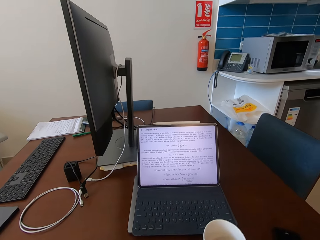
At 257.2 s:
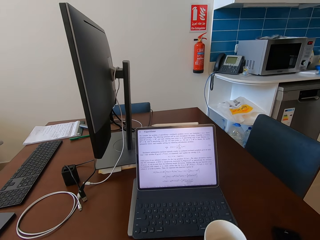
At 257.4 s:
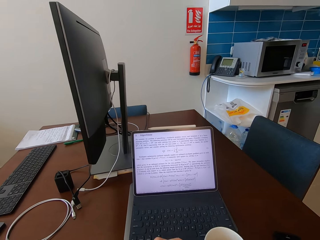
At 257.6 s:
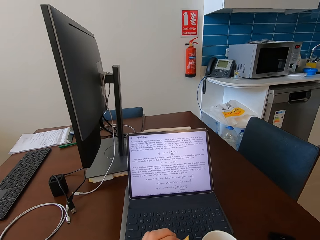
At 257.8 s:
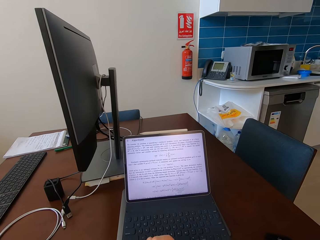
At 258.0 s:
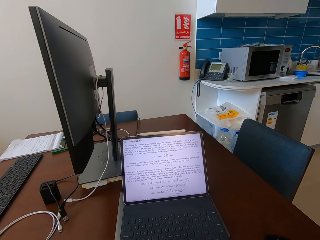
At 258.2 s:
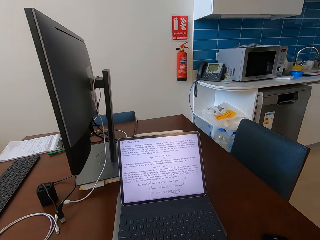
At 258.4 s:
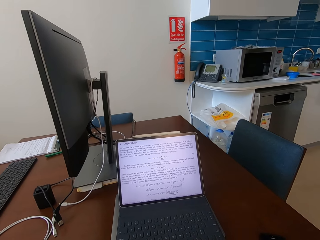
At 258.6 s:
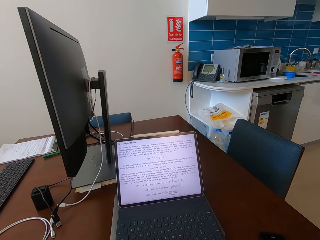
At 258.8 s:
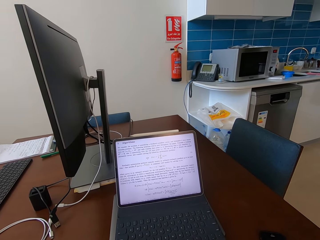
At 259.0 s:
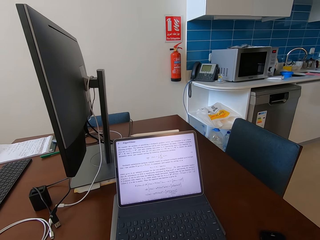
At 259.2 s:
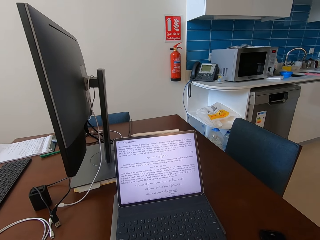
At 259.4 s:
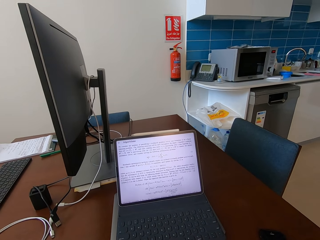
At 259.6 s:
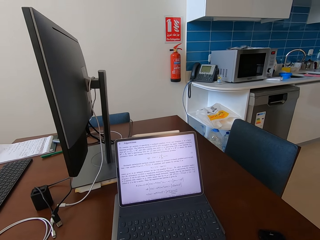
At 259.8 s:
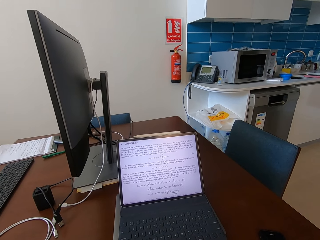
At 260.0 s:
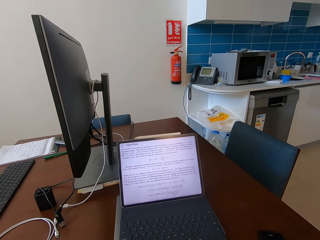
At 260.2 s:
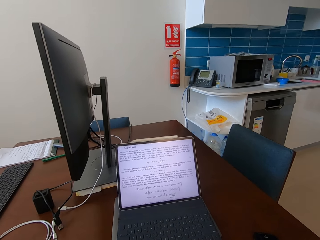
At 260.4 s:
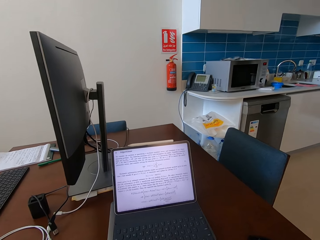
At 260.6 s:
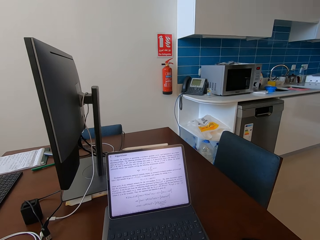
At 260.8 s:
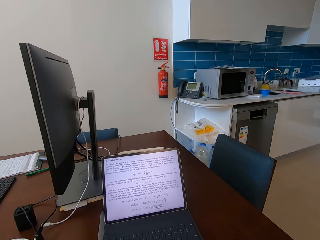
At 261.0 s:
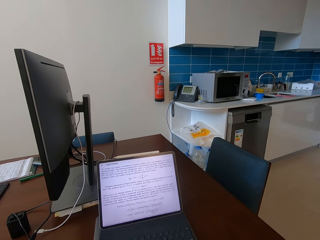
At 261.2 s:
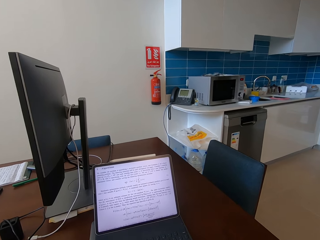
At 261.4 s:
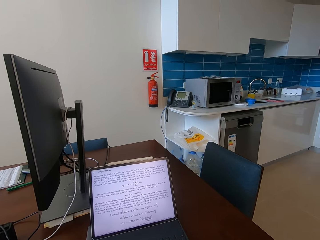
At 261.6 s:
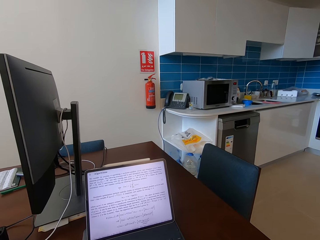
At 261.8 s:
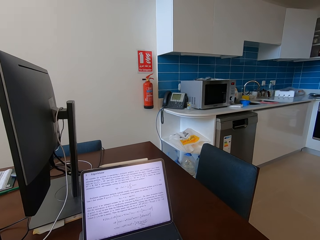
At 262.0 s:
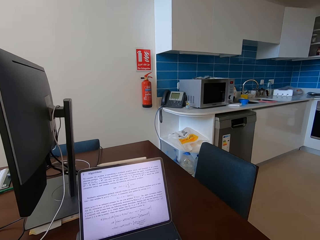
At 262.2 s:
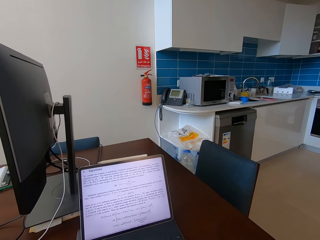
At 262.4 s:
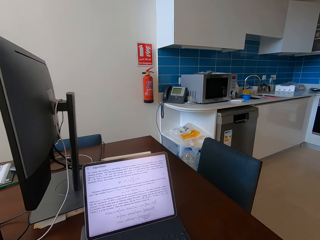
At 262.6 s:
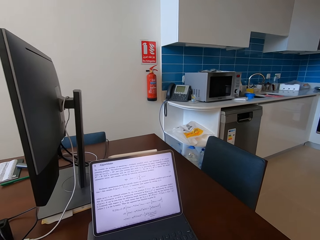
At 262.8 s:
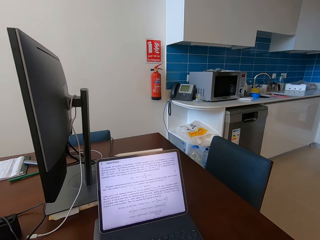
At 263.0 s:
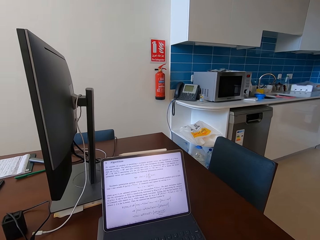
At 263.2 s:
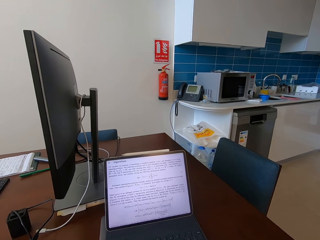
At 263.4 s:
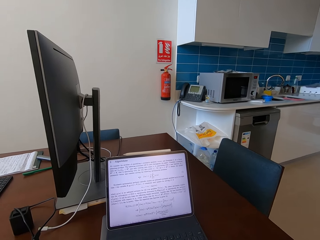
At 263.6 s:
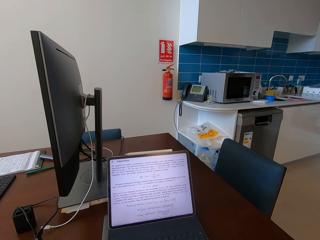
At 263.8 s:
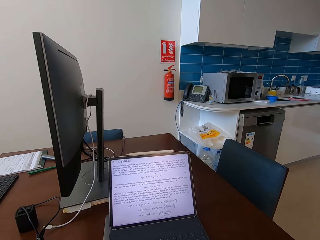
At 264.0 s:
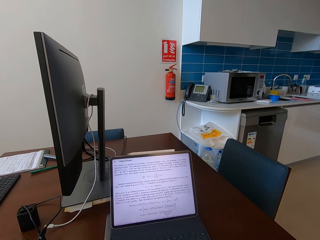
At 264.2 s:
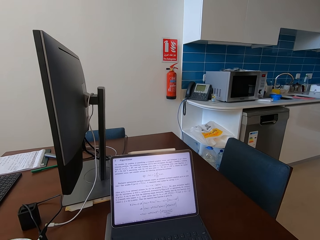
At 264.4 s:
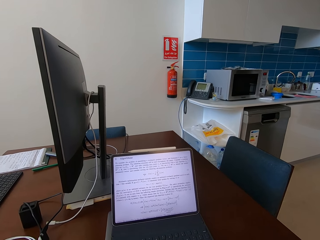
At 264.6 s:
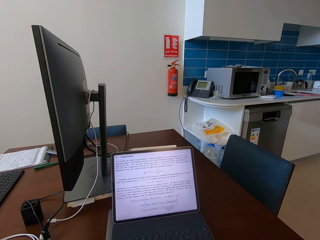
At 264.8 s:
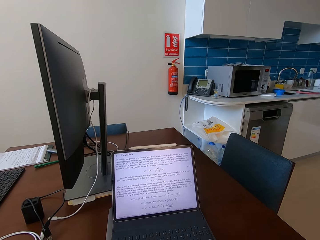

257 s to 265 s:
The camera wearer looks at the laptop.

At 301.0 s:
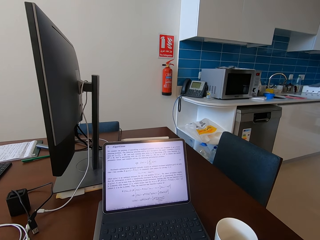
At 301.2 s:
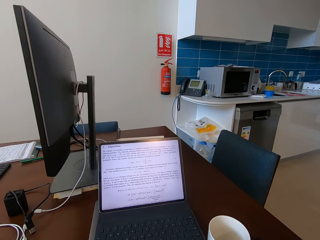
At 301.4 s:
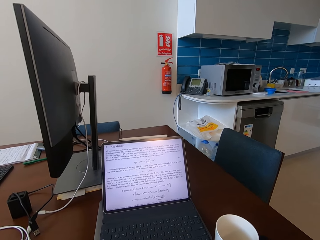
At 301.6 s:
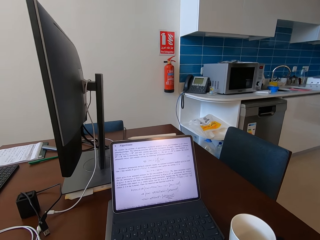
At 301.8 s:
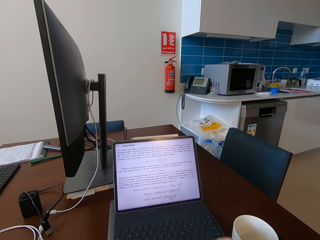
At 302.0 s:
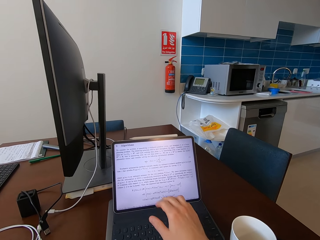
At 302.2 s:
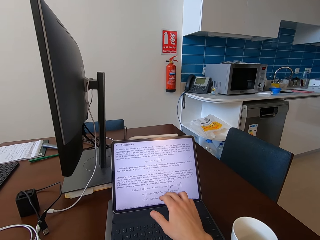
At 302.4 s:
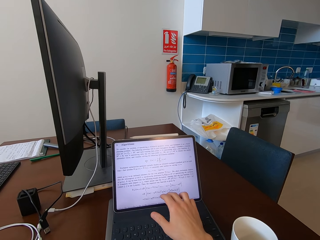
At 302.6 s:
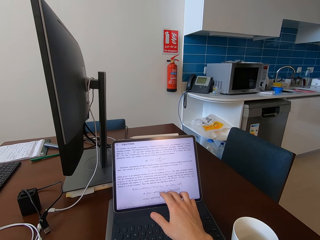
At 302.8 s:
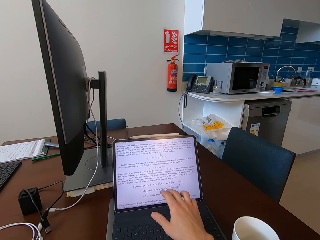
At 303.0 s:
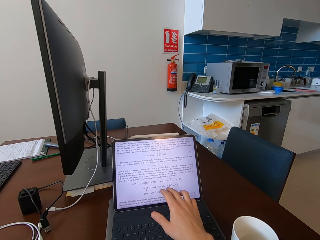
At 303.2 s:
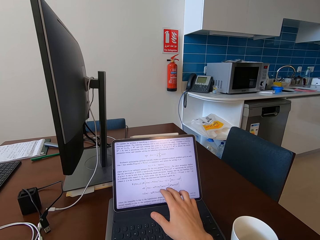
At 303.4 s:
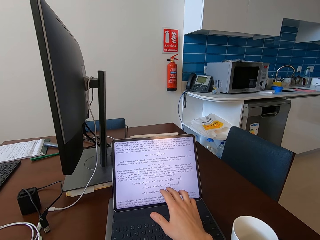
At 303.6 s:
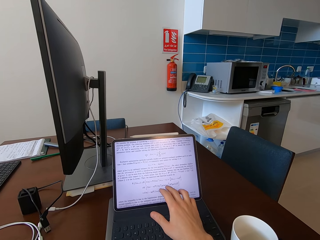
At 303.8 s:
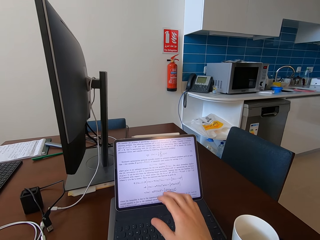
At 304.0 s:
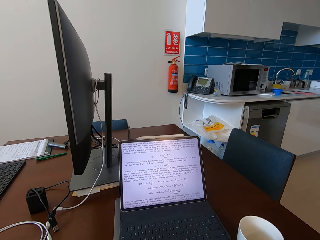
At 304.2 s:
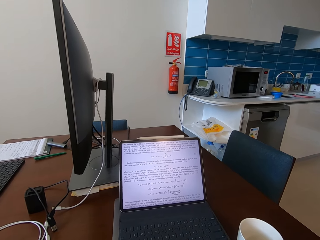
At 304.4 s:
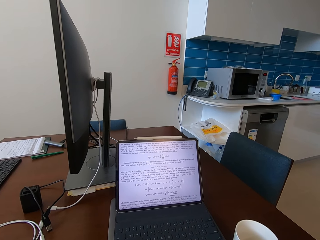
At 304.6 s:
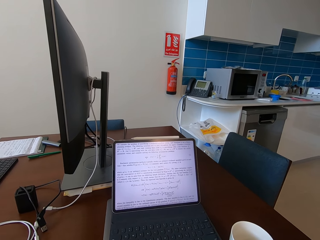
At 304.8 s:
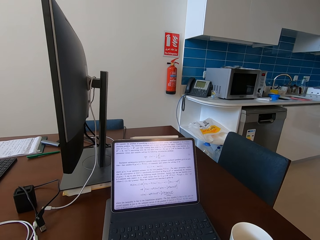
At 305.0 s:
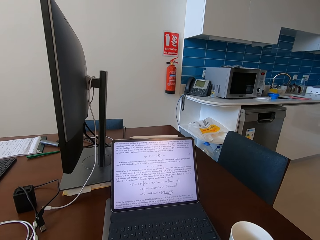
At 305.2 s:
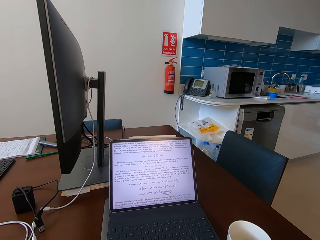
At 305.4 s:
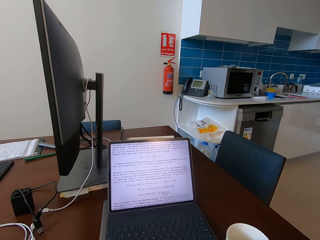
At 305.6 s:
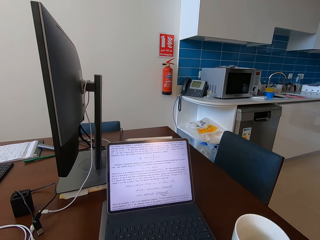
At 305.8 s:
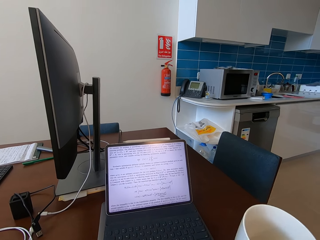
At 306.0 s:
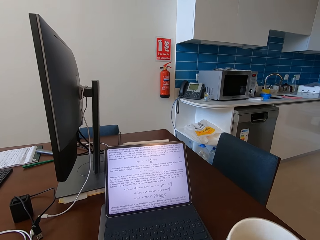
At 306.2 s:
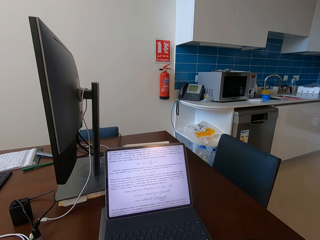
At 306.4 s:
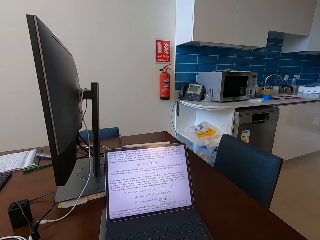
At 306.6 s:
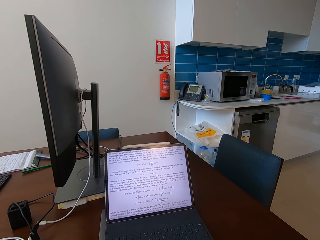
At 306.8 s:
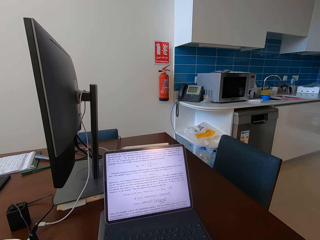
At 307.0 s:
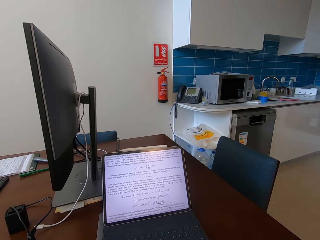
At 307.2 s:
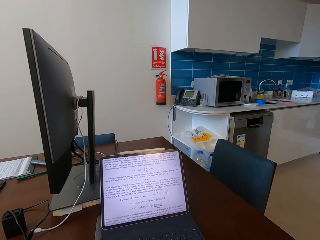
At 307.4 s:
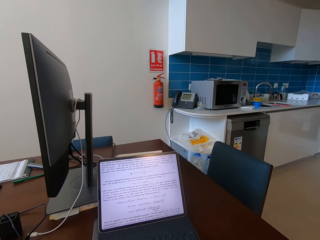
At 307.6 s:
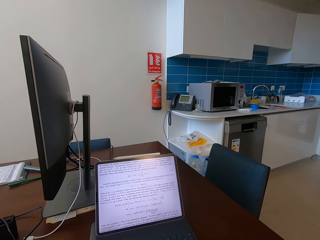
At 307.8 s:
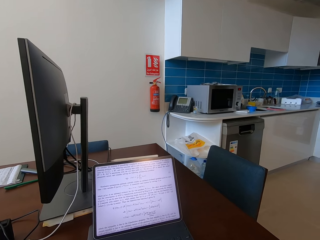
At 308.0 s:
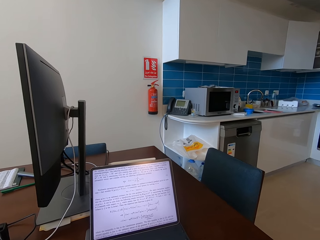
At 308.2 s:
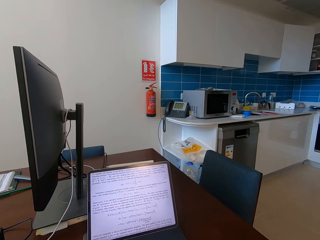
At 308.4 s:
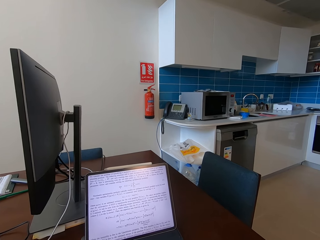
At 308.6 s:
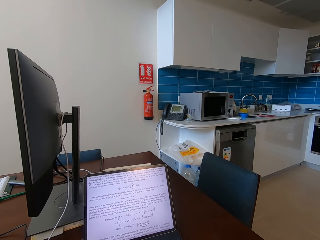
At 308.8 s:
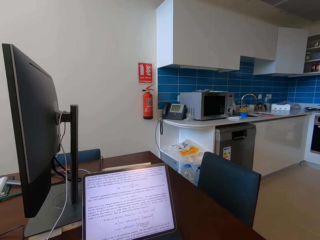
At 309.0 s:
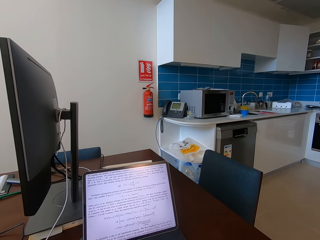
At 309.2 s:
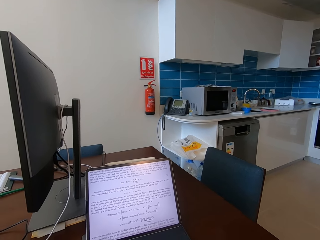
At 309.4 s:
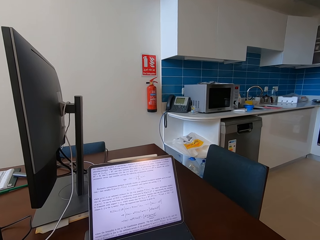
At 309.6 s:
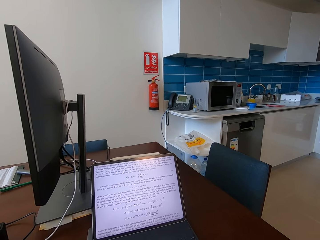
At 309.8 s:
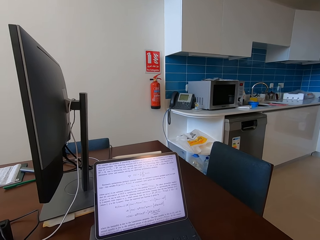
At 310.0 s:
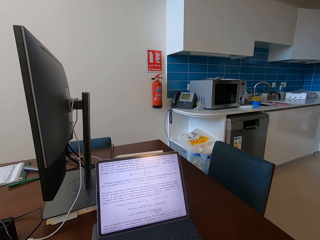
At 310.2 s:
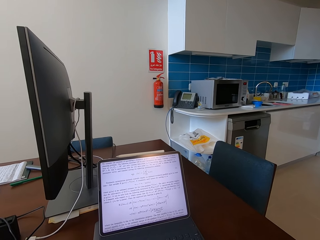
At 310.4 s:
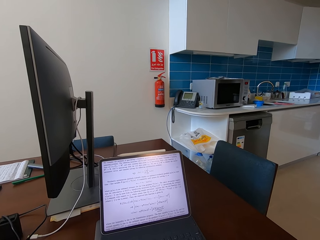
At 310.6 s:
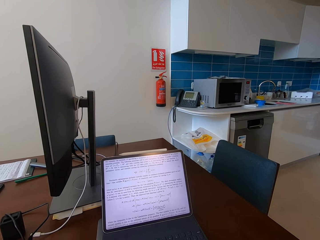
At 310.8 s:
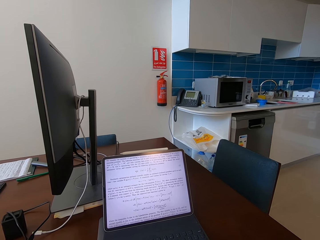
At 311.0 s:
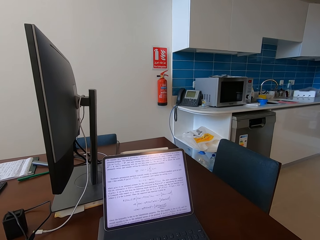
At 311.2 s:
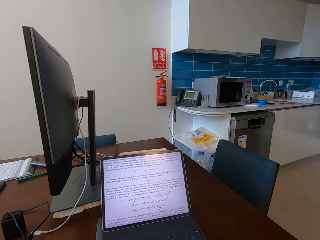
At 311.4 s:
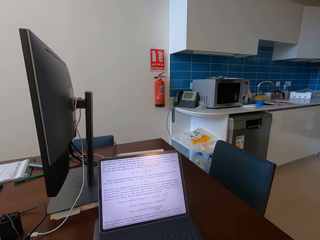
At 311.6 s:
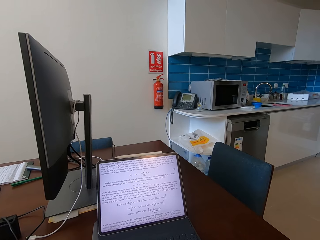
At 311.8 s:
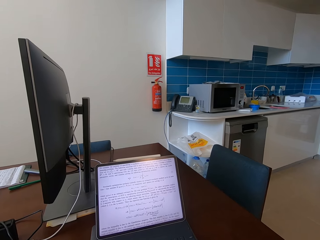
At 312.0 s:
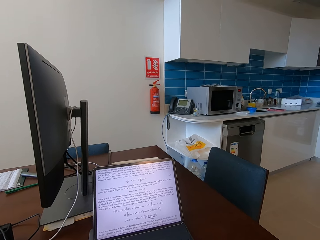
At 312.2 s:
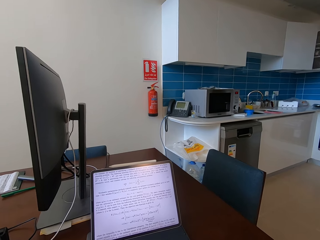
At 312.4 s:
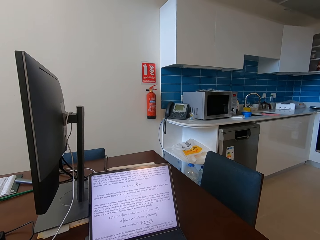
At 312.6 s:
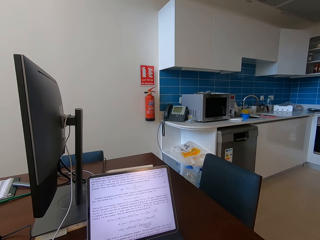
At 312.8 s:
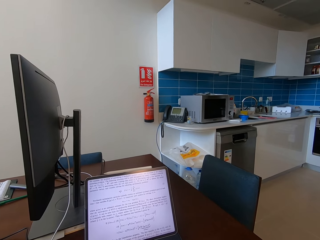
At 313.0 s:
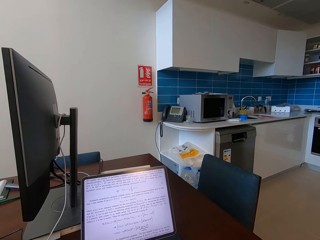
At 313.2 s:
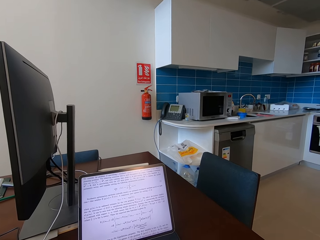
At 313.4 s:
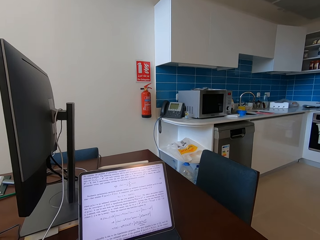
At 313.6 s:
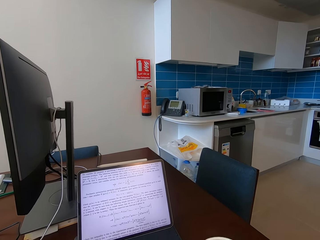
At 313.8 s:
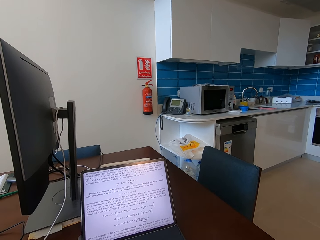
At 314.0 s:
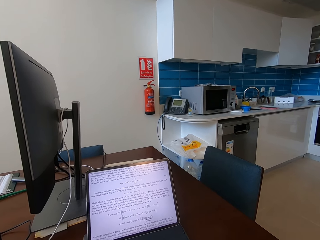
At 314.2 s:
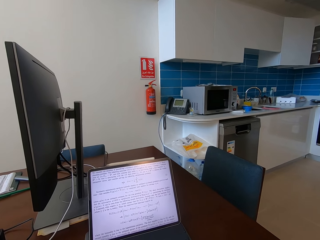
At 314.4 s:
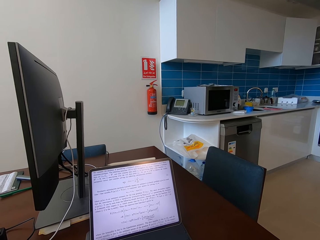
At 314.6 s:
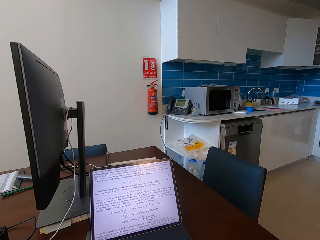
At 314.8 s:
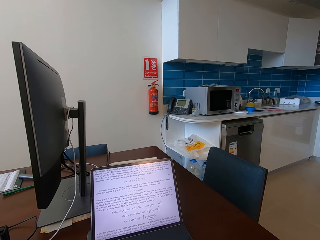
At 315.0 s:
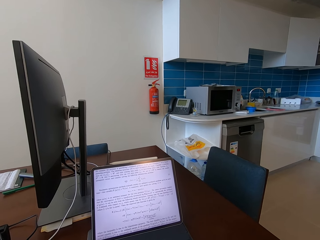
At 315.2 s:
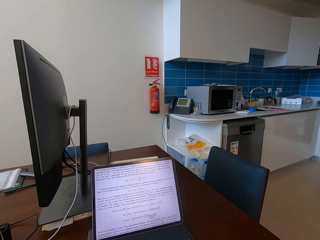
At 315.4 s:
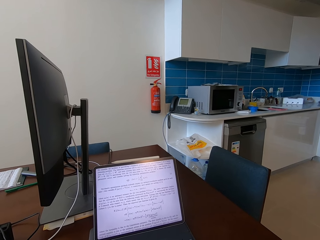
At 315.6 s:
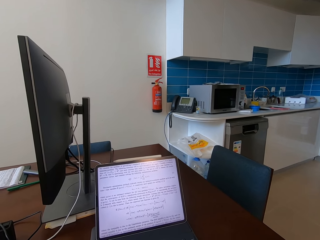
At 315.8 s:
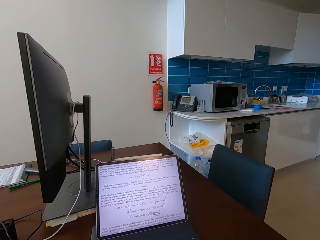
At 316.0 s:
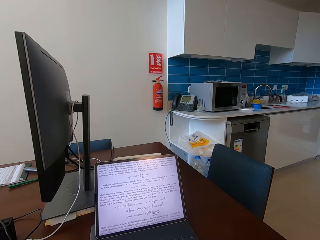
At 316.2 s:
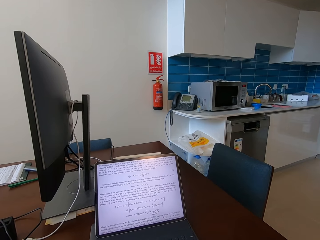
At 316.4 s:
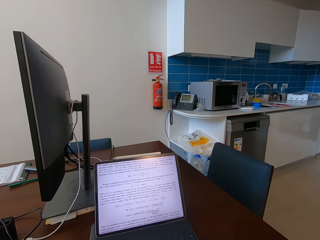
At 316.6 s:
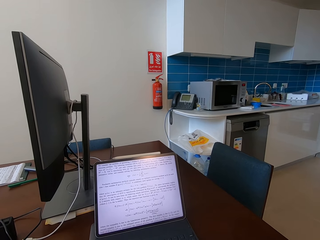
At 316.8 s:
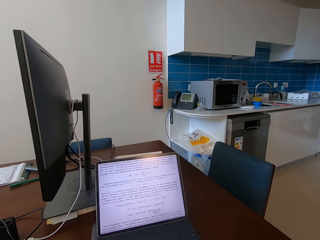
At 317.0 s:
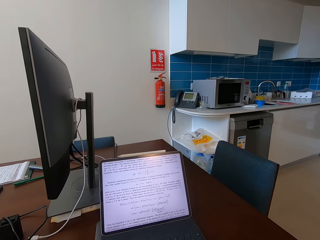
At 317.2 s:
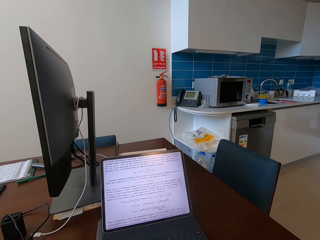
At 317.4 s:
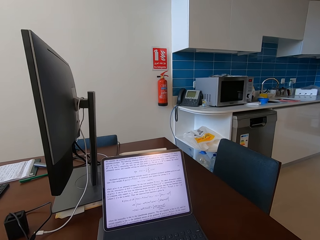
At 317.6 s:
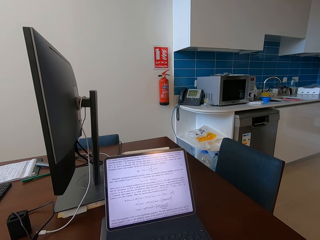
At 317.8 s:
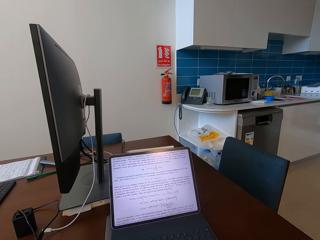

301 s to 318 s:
The camera wearer scrolls the laptop. He operates a tablet on a table with his hand. He looks at the laptop.
